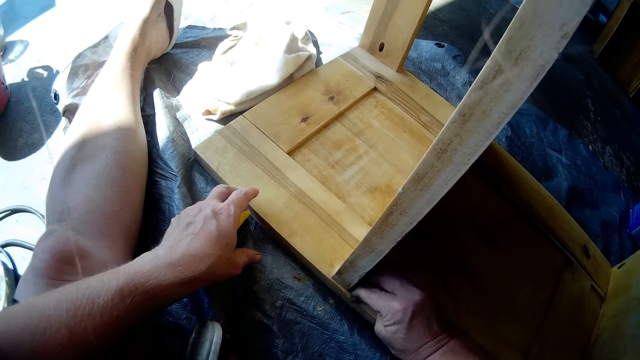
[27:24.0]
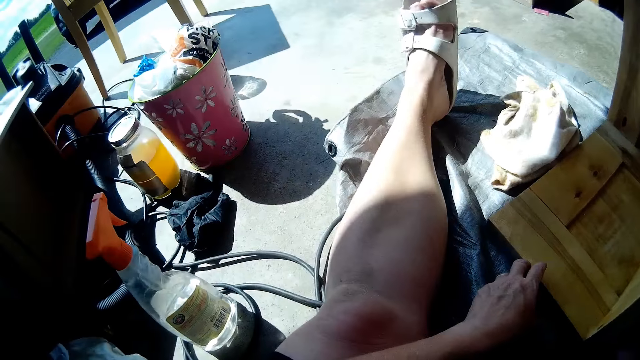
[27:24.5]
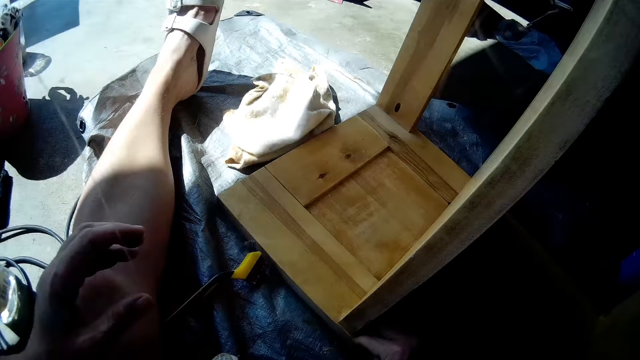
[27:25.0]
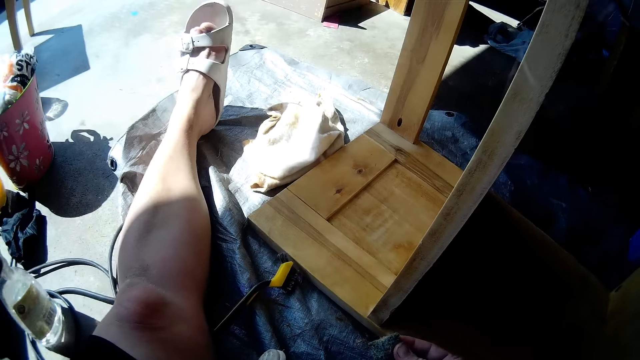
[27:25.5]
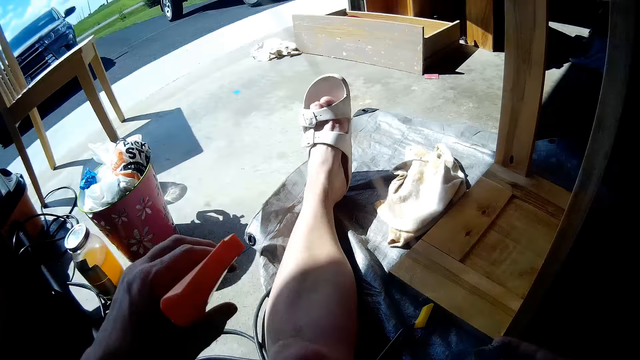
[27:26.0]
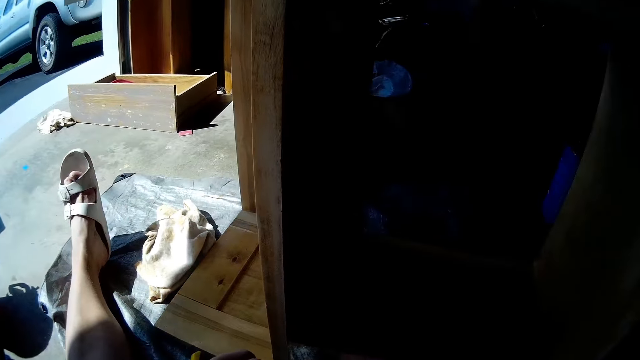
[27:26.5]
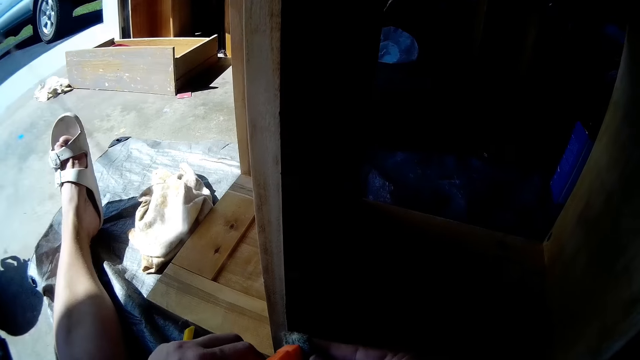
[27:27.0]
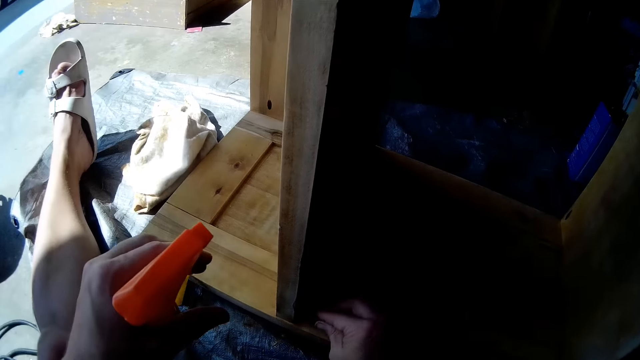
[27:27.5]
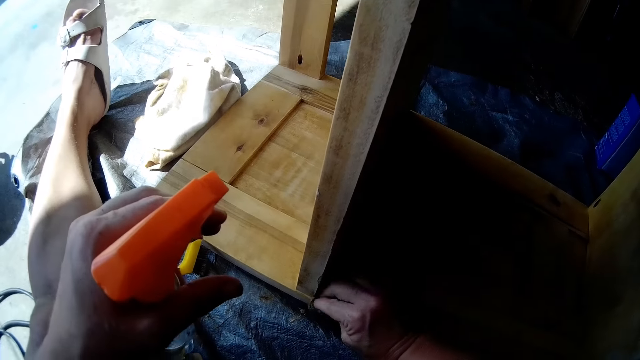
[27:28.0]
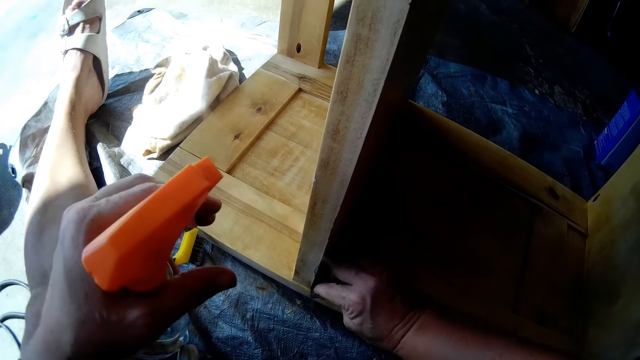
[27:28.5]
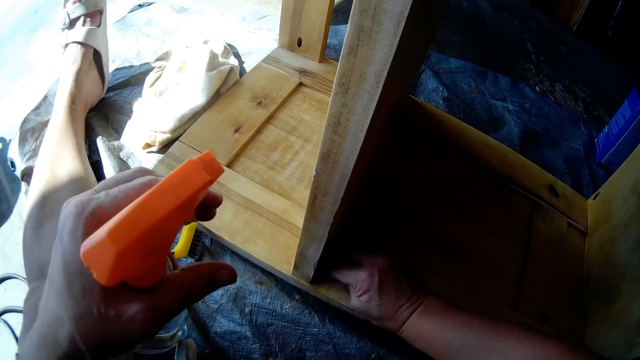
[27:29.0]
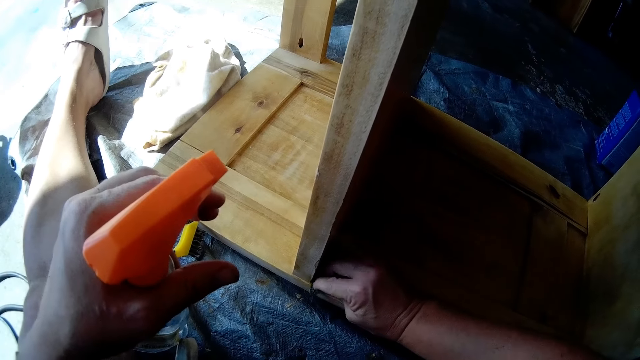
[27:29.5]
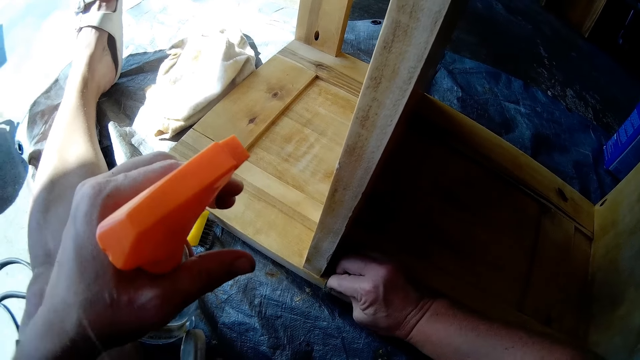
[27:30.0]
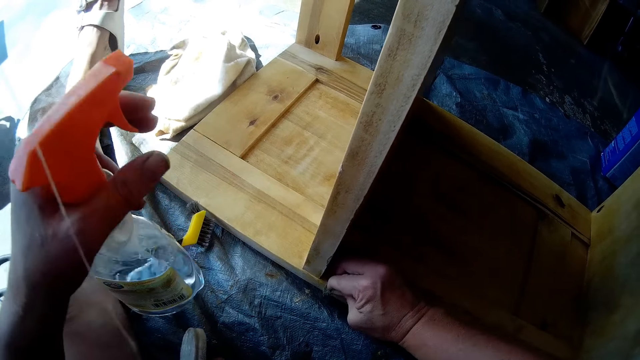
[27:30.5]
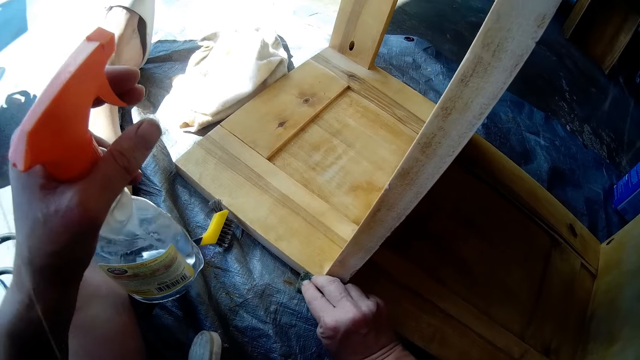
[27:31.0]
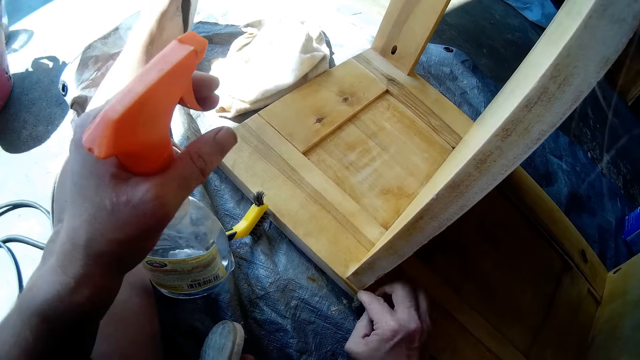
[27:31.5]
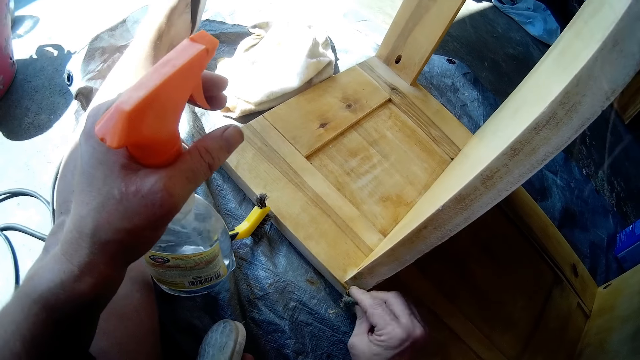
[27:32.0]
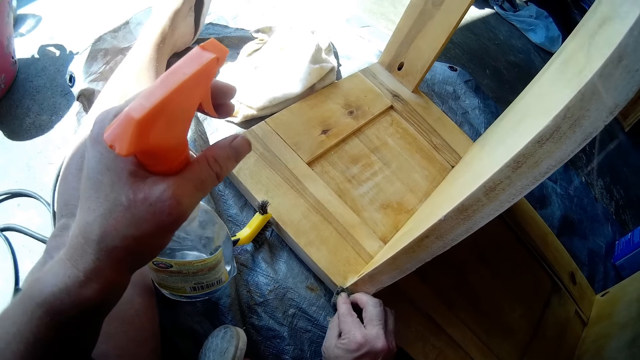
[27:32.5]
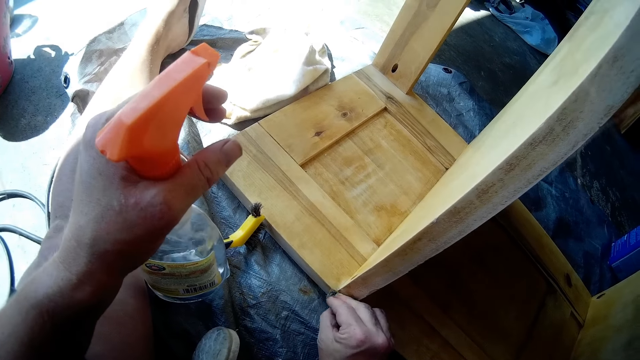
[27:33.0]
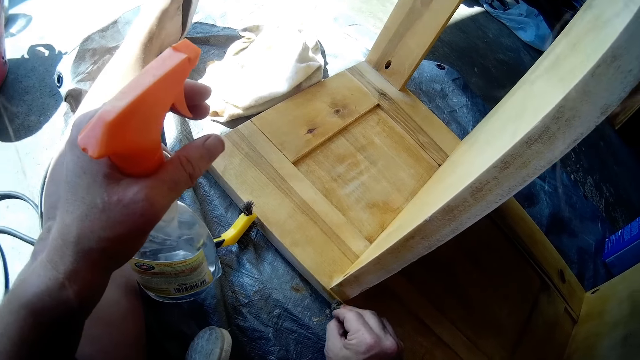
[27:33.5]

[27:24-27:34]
The camera wearer looks around. She sprays the wood spray on the sponge with her left hand. She looks around. She scrubs the shelf with the sponge in her right hand.

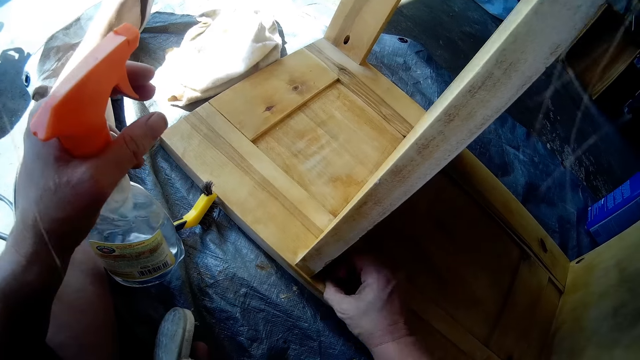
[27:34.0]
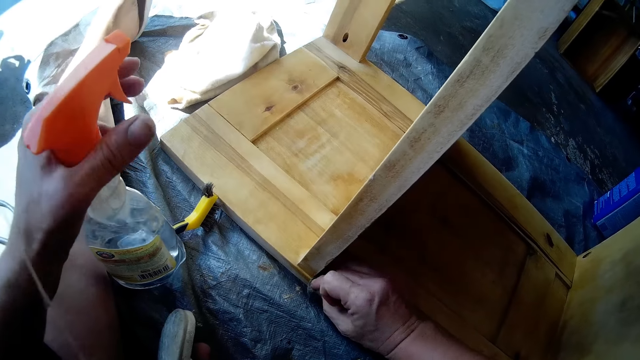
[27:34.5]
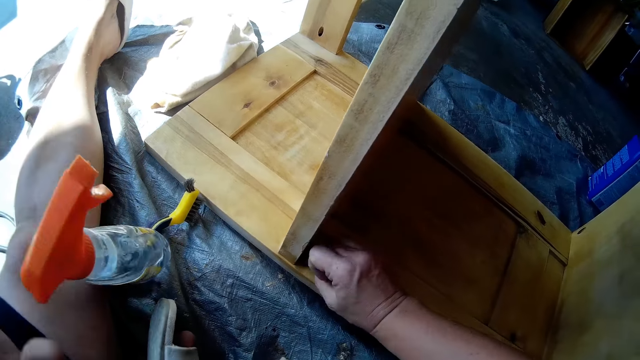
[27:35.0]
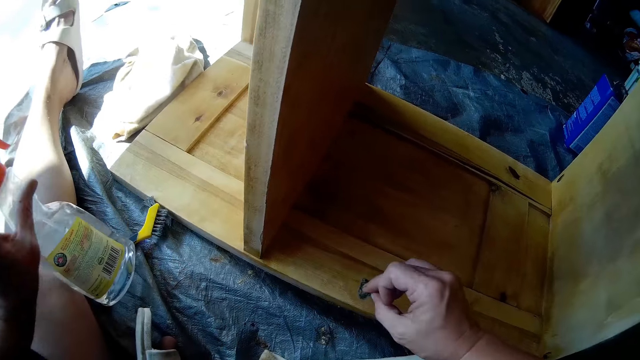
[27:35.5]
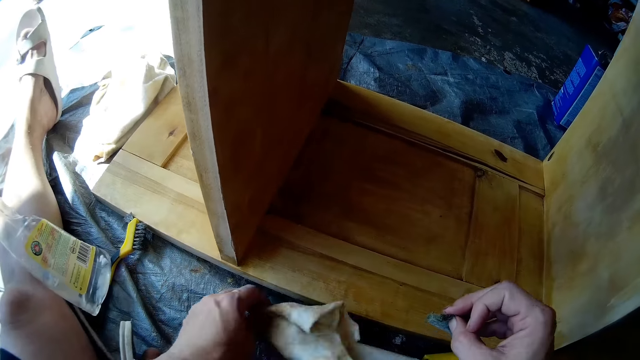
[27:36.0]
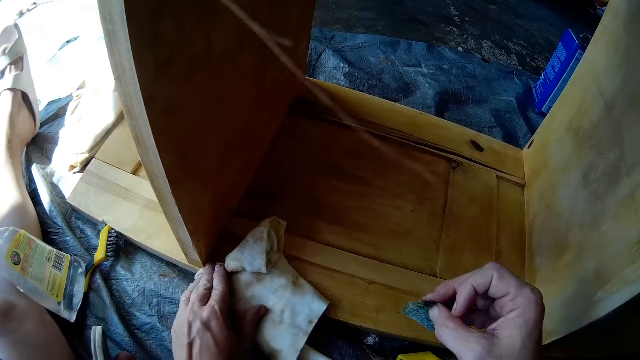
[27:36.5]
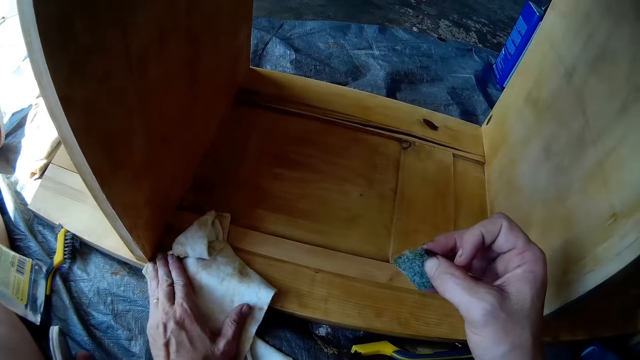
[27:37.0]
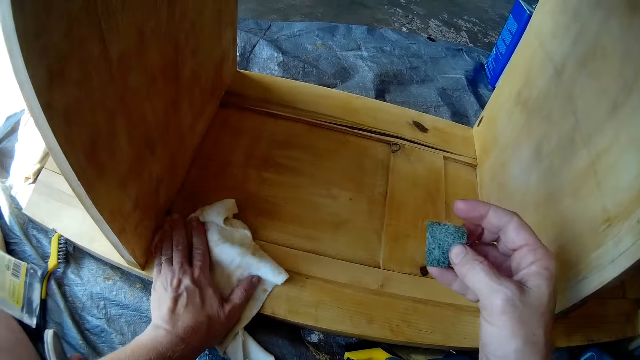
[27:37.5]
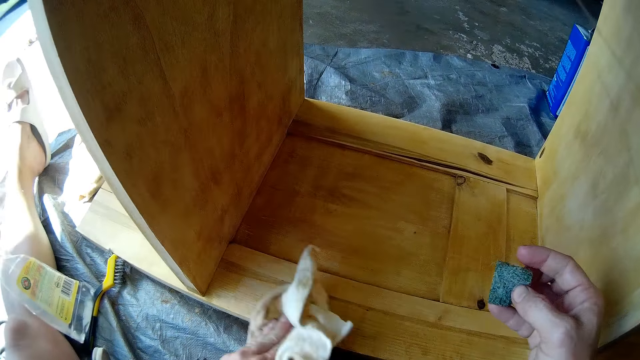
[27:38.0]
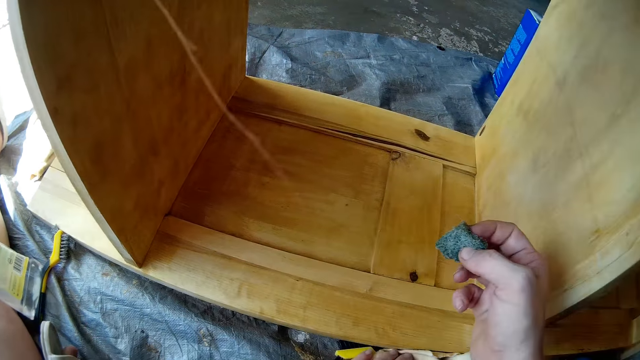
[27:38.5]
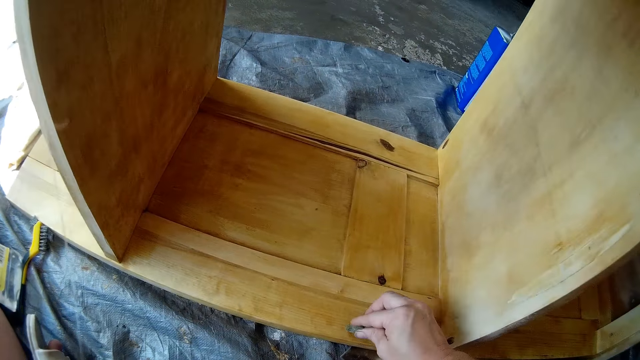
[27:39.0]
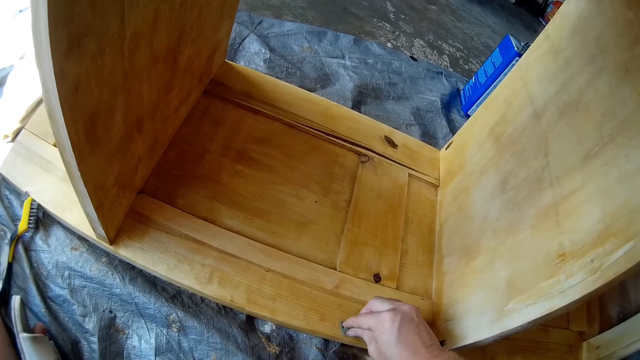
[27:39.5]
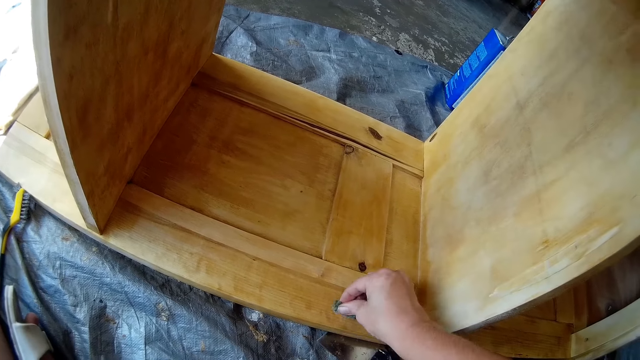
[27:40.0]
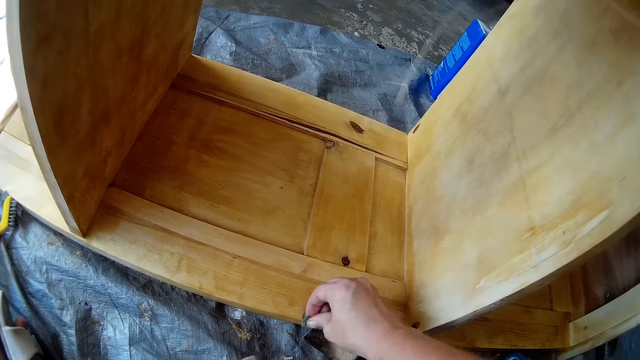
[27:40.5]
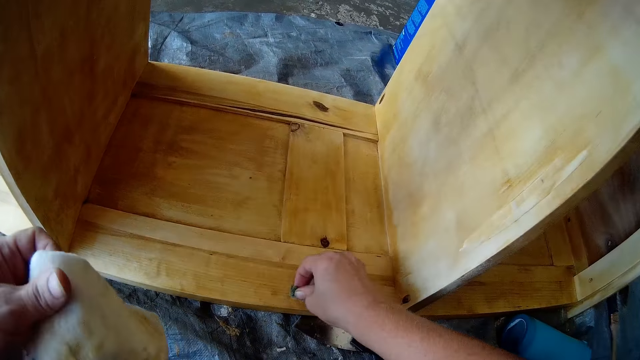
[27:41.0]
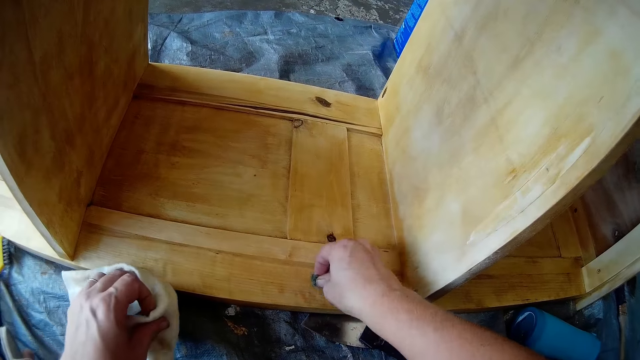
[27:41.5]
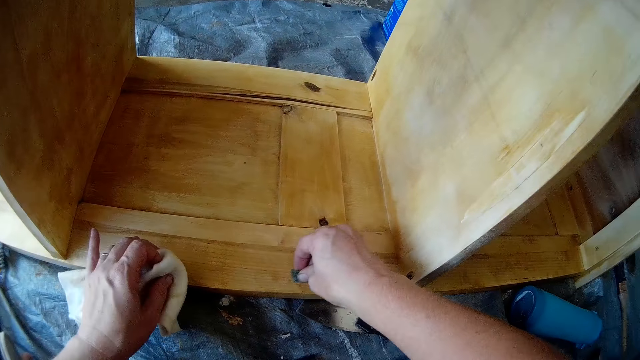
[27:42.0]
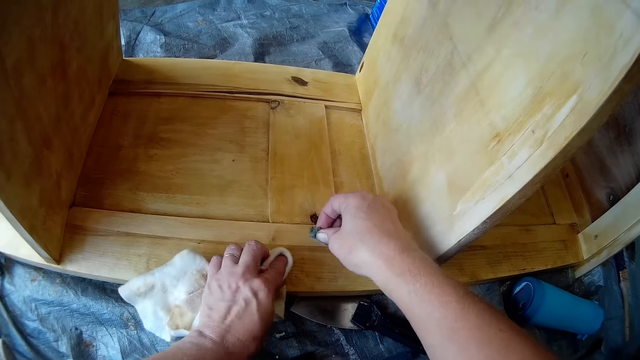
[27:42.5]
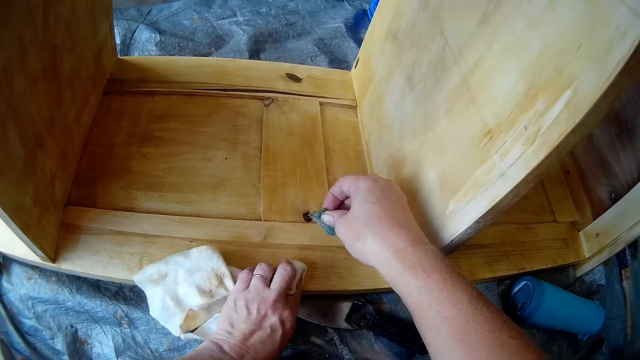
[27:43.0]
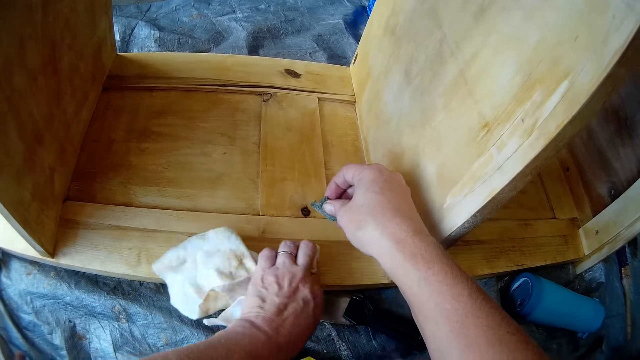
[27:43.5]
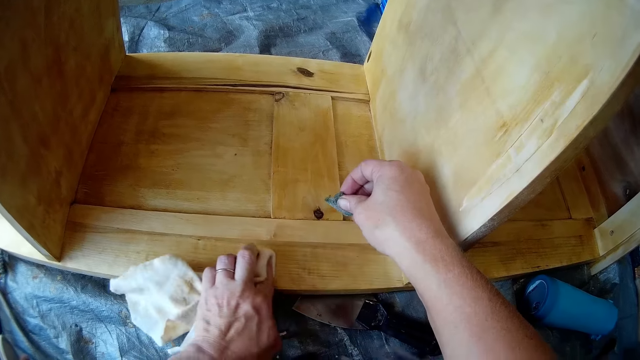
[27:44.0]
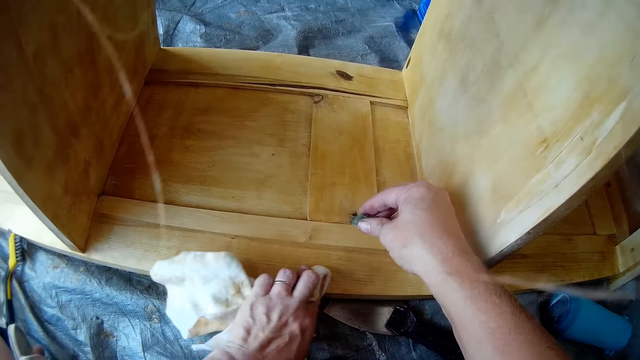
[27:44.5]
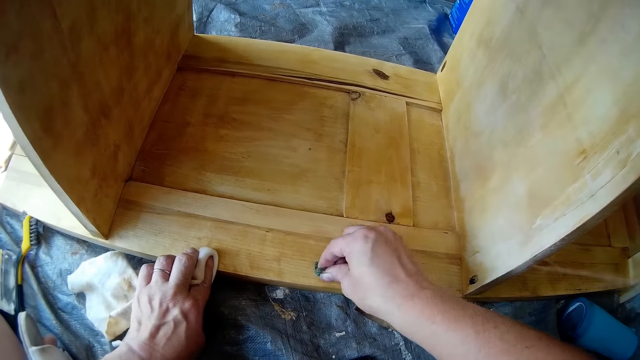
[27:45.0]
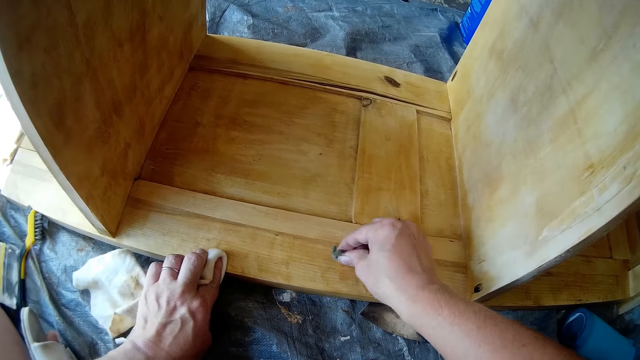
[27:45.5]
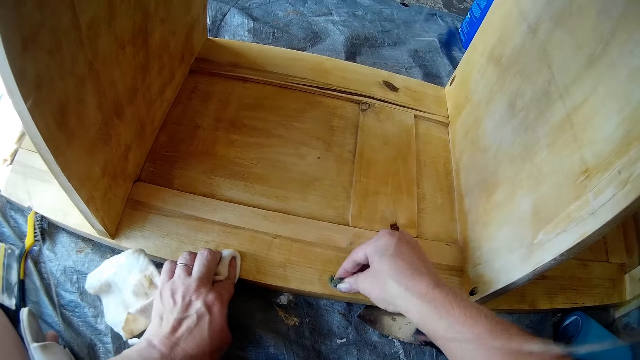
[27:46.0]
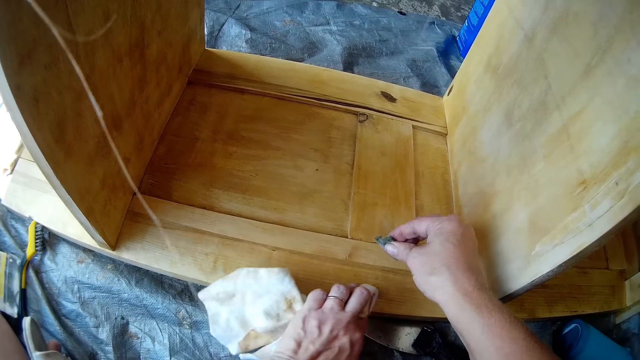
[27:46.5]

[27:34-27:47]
The camera wearer wipes the shelf with the cloth in her left hand. She scrubs the shelf with the sponge in her right hand. She wipes the shelf with the cloth in her left hand. She scrubs the shelf with the sponge in her right hand.
